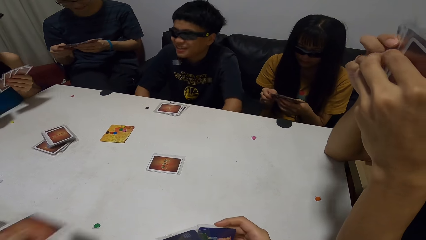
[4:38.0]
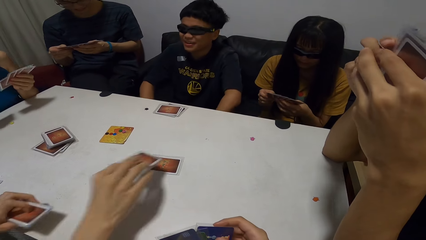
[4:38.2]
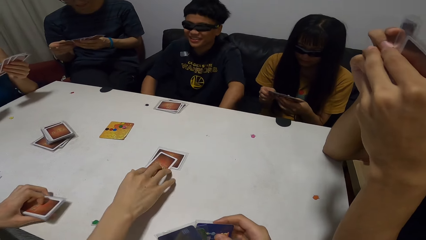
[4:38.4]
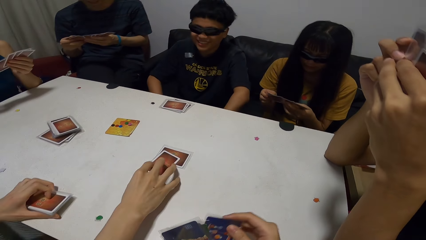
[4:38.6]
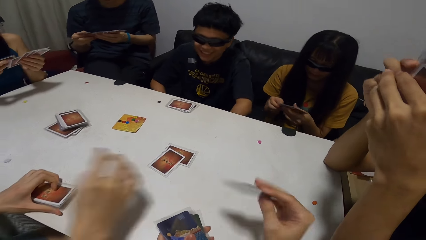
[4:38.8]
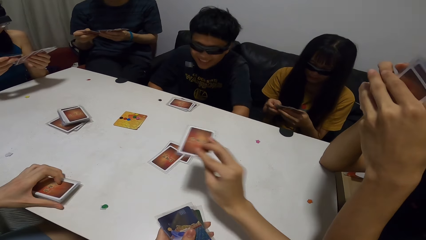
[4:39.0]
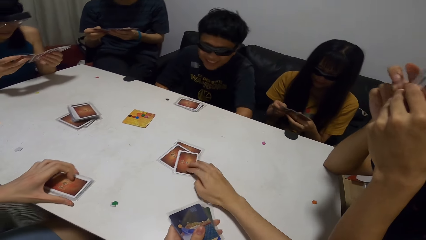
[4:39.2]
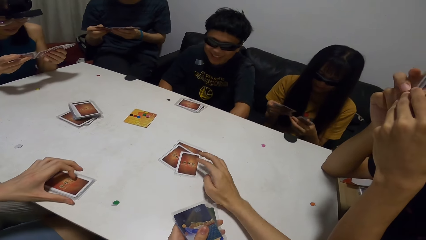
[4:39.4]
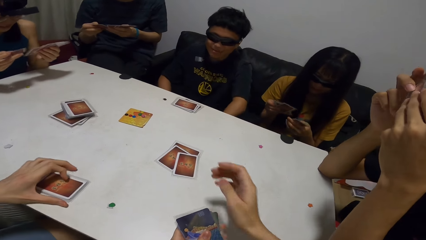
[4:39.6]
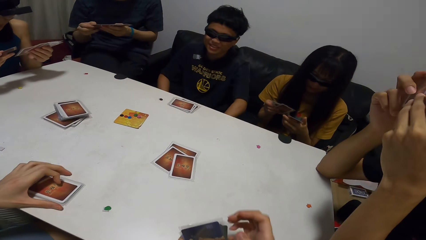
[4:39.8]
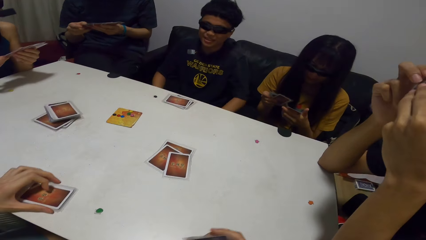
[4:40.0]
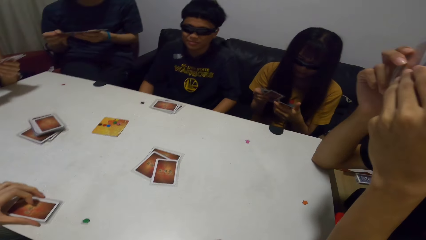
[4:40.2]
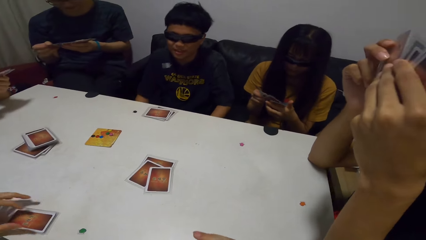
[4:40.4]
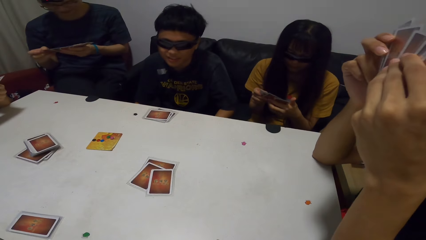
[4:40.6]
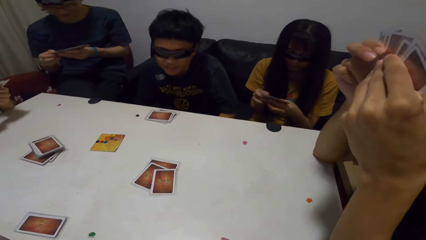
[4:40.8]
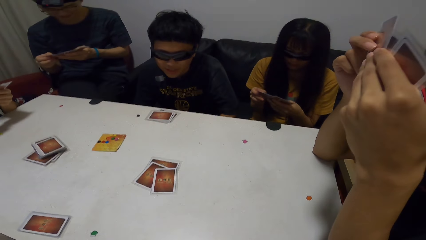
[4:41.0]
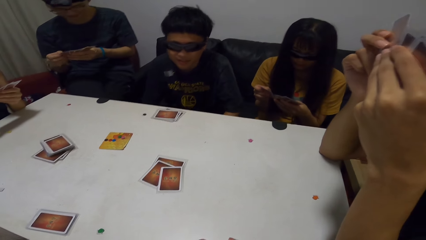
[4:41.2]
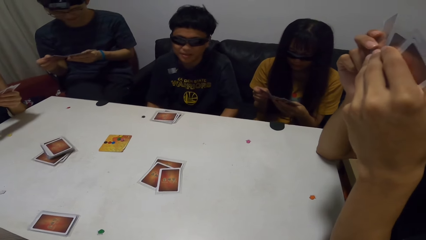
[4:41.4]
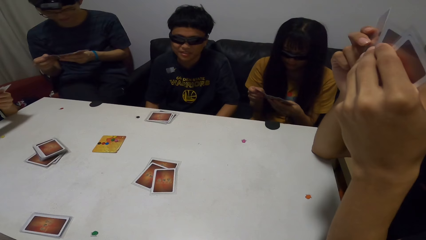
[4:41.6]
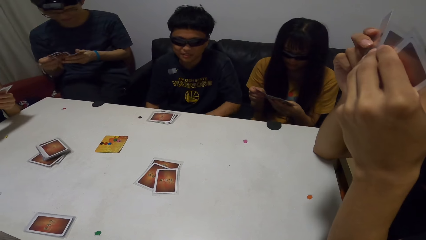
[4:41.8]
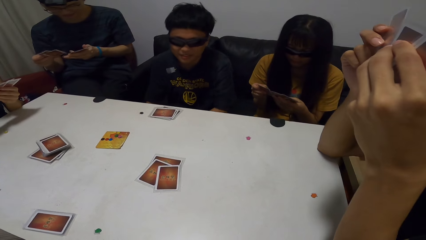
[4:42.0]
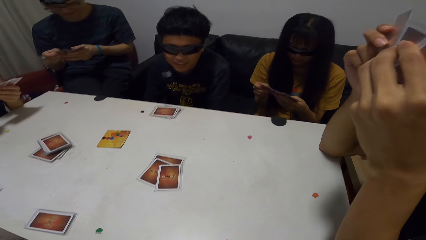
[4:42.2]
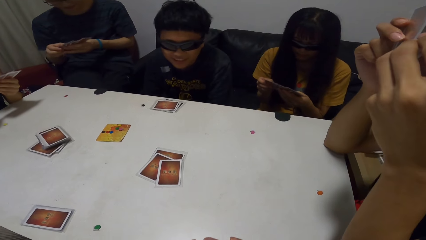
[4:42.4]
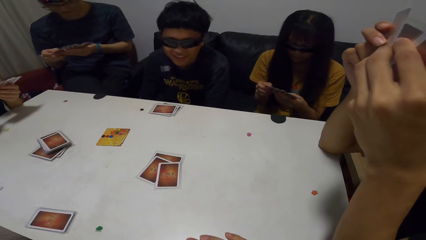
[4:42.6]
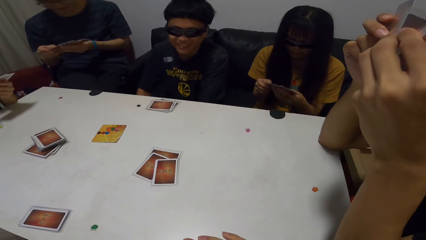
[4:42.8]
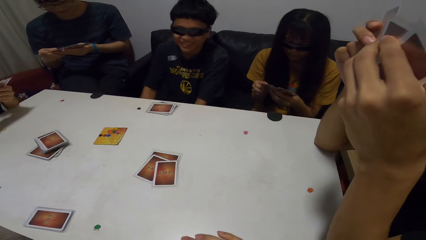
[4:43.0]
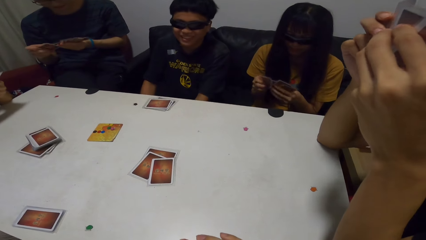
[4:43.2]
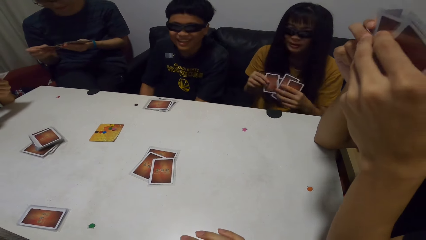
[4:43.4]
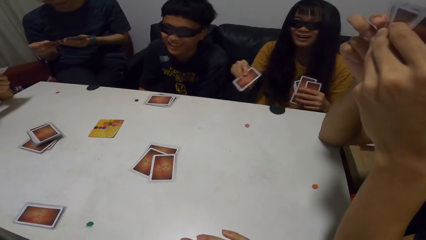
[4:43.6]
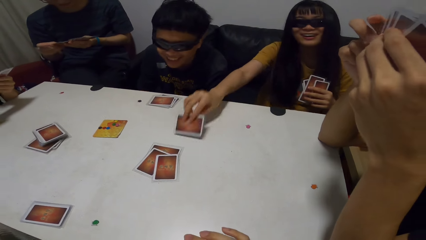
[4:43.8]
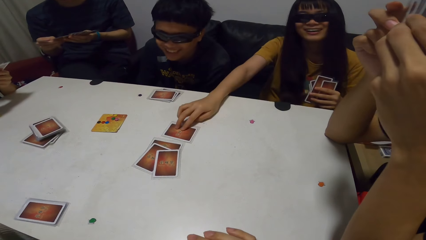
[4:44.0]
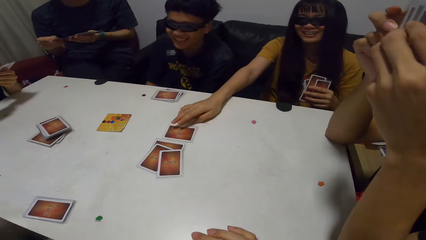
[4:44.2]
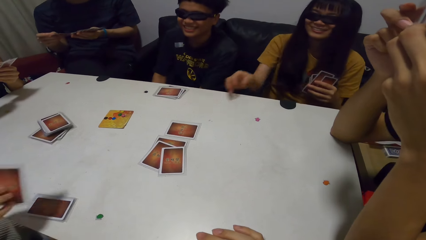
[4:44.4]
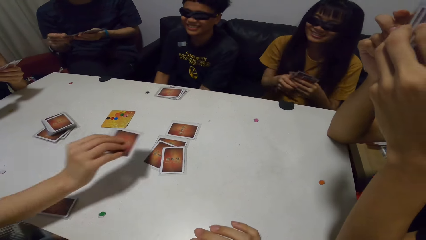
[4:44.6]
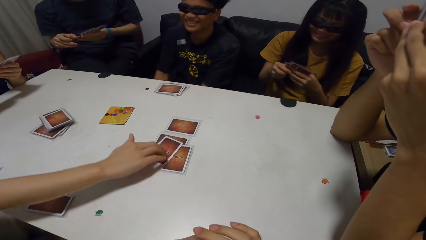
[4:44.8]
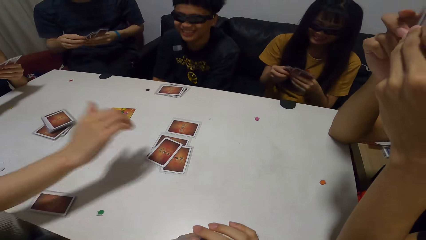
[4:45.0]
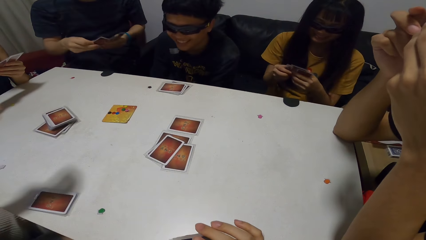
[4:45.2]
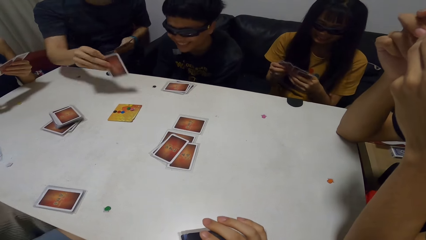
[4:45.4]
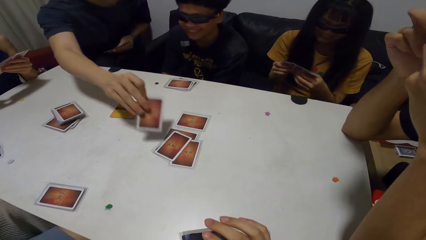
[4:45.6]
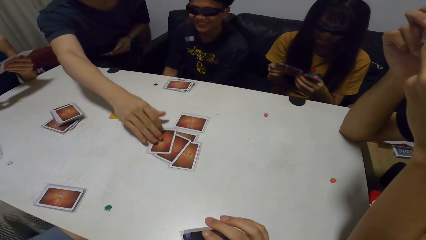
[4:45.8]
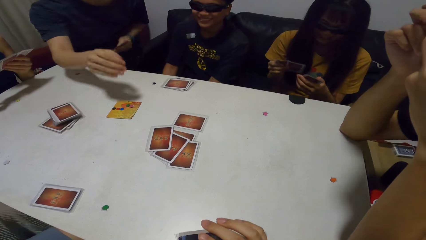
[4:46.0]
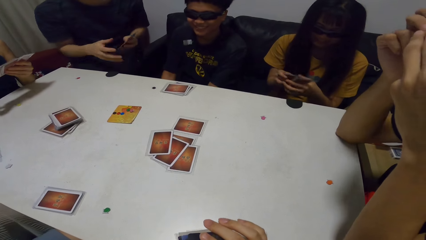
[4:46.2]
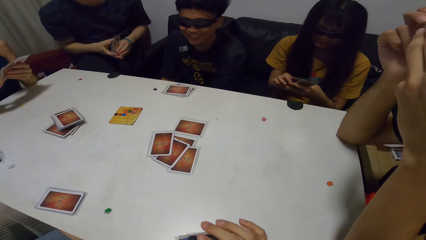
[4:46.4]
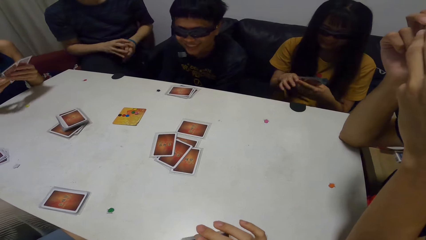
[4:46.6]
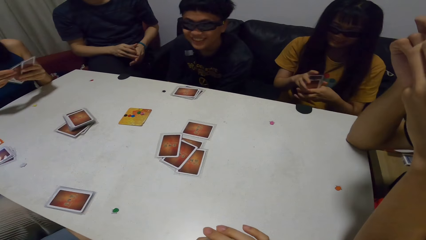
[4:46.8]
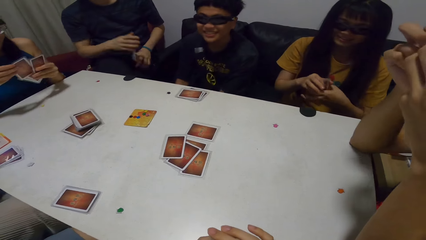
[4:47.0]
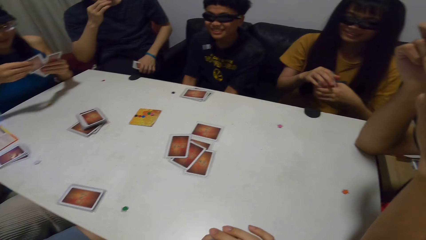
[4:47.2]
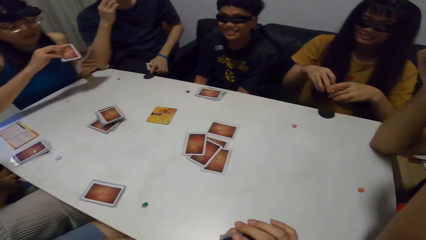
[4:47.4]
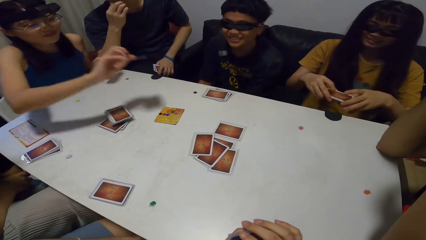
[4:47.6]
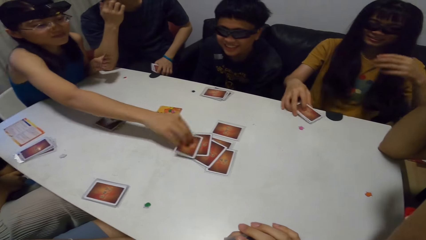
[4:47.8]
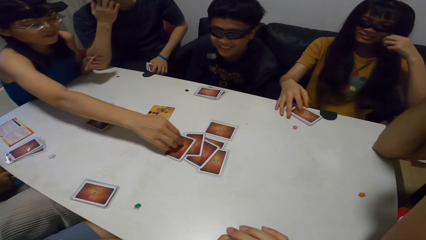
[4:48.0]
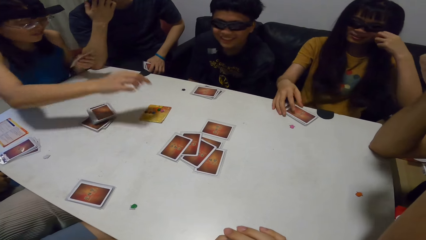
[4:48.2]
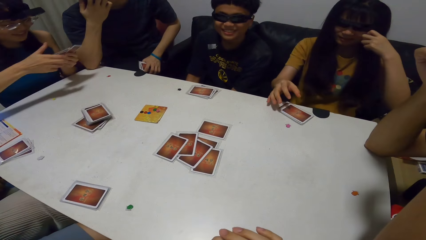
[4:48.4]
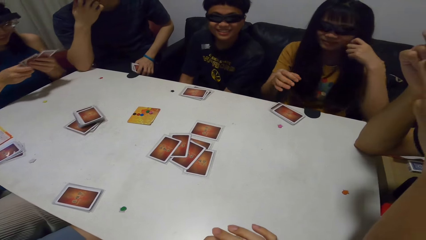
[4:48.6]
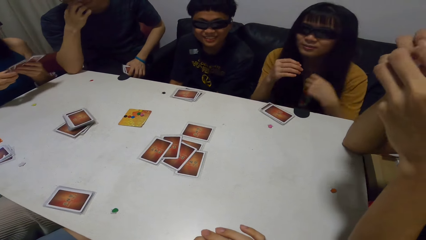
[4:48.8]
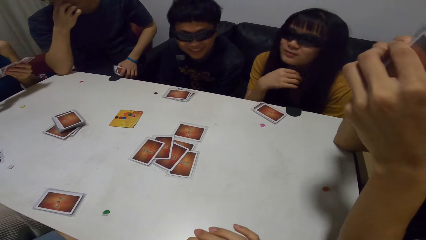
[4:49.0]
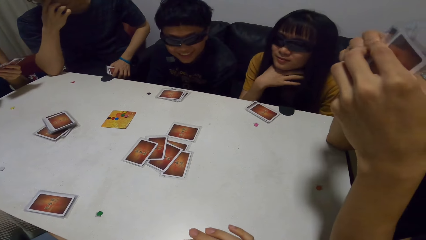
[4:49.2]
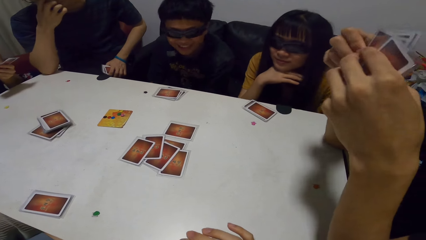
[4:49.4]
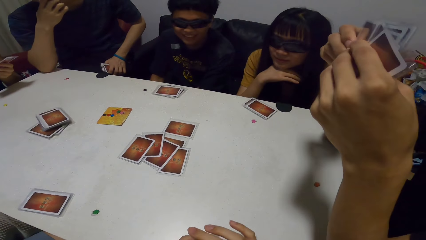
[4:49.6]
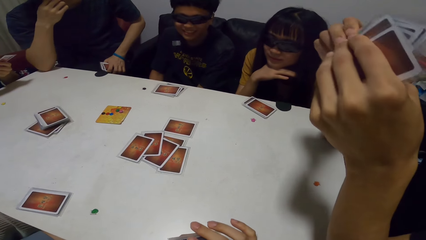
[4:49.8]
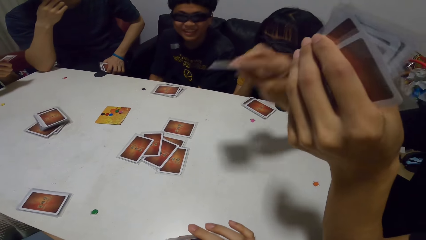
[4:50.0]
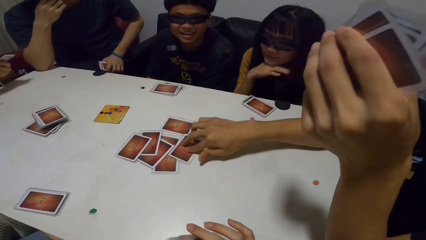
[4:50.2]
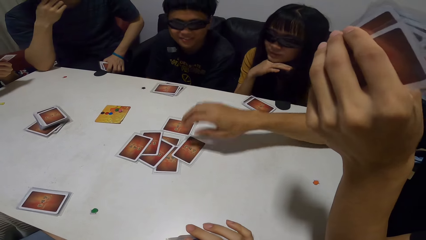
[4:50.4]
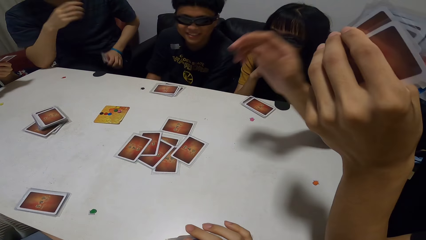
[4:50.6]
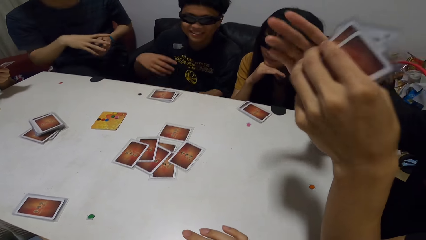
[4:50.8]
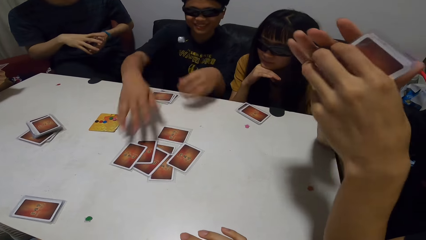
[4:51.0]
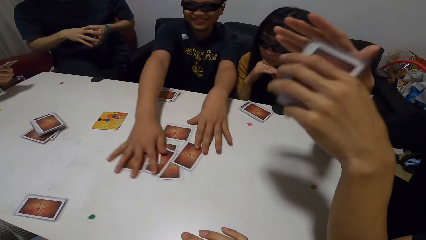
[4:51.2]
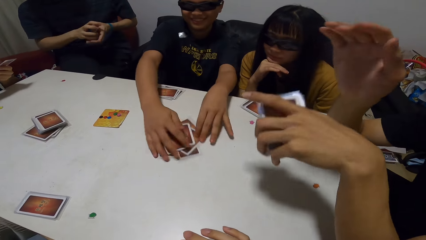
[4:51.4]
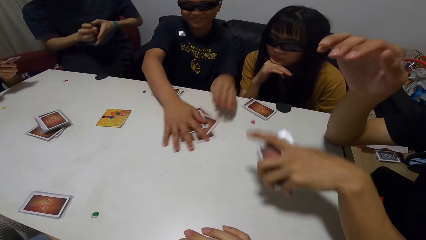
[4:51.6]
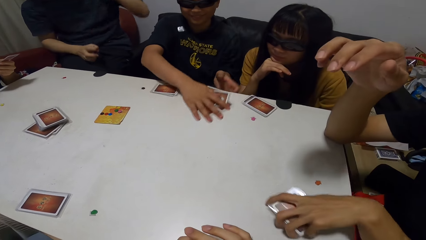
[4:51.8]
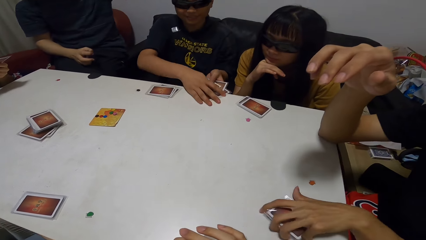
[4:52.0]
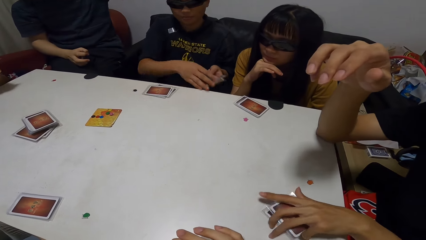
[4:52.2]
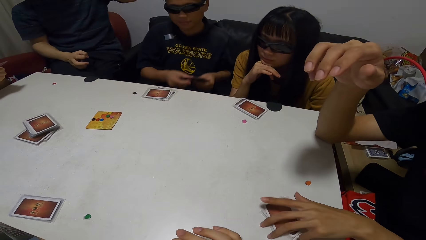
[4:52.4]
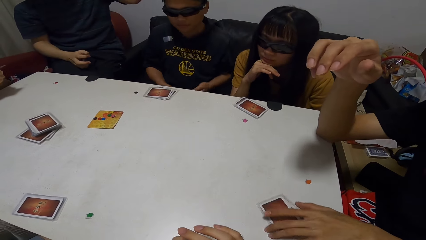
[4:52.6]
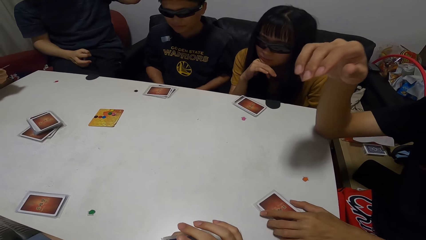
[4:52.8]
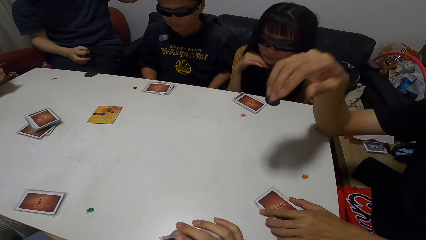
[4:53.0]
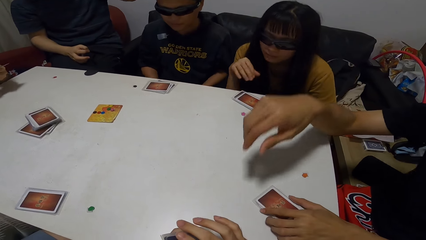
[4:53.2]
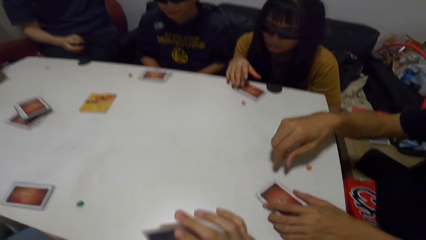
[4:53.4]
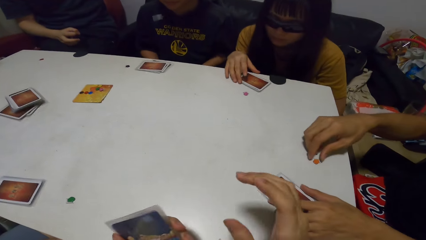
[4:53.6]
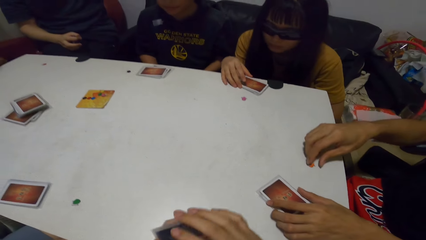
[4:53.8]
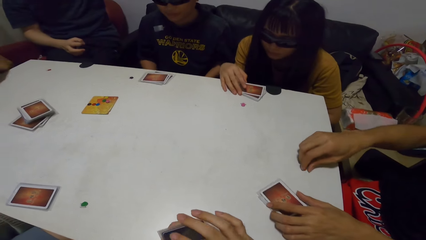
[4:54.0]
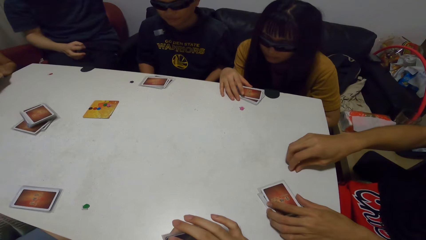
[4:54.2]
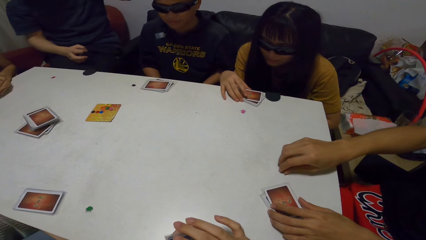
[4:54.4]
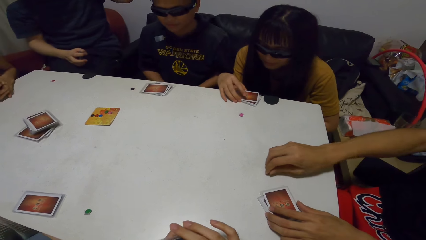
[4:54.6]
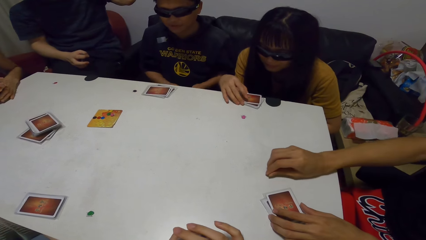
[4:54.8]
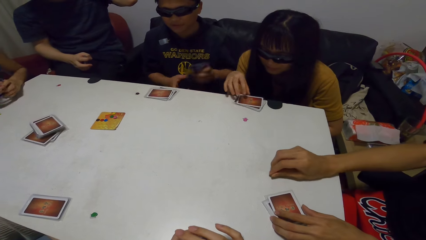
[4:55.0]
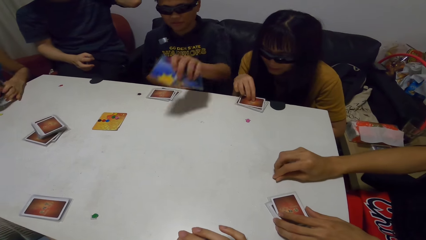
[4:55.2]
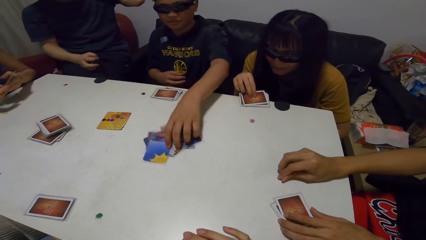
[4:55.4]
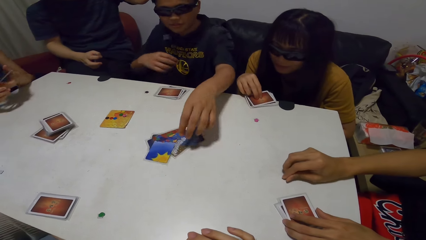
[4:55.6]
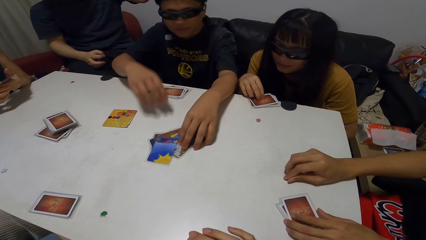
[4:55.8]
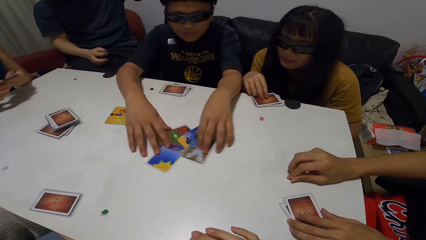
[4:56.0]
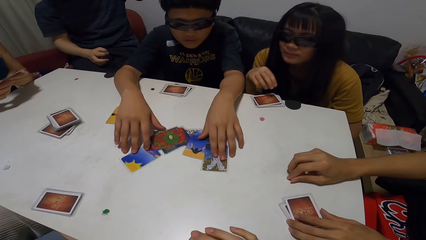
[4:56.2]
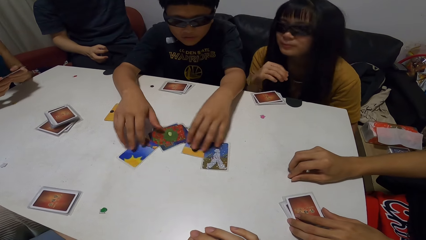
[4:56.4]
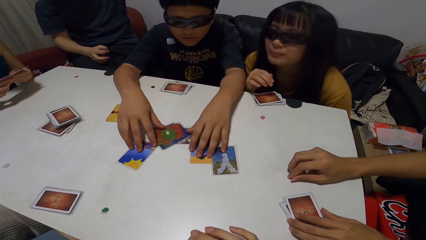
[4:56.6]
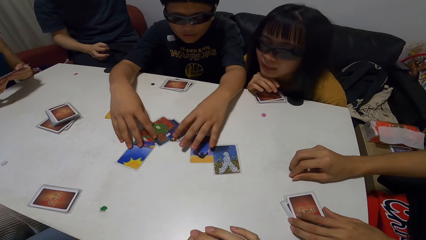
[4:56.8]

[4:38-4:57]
A man shuffles the cards. Another man drops a card on the table with his right hand. The camera wearer drops a card on the table with his right hand. A third man shuffles the cards. A woman drops a card on the table with her right hand. A fourth man drops a card on the table with his right hand. The third man raises his hand up. A person puts a card on the table. The first man leans forward. Another person puts a card on the table. The woman leans forward. A third person puts a card on the table. The first man picks the cards on the table. The third person collects something. The woman plays with the card. The first man puts a card on the table.
